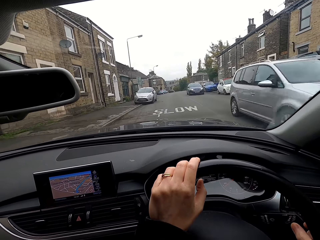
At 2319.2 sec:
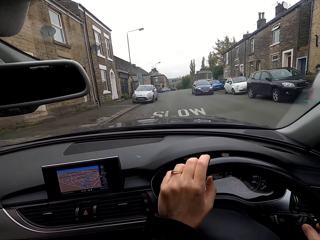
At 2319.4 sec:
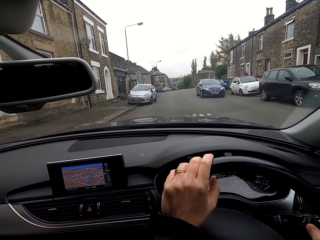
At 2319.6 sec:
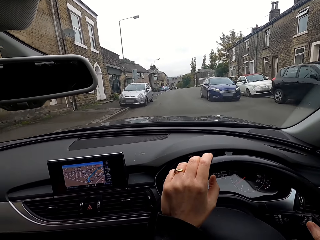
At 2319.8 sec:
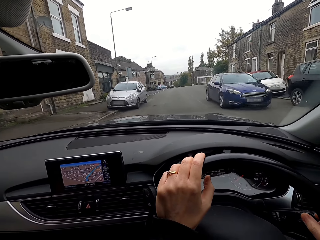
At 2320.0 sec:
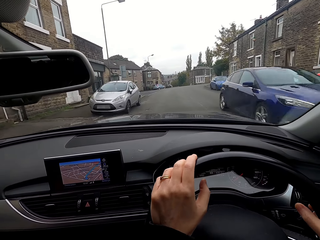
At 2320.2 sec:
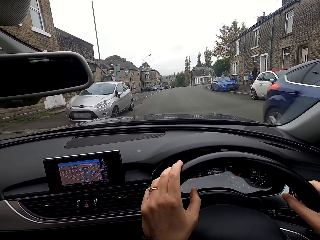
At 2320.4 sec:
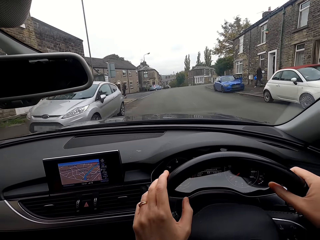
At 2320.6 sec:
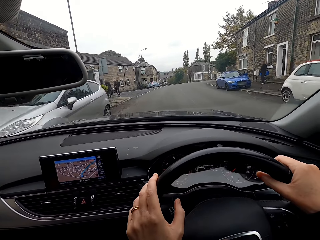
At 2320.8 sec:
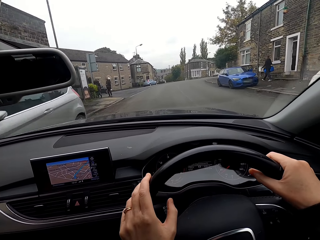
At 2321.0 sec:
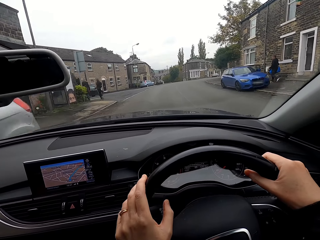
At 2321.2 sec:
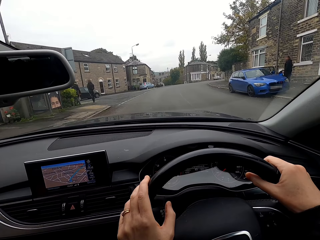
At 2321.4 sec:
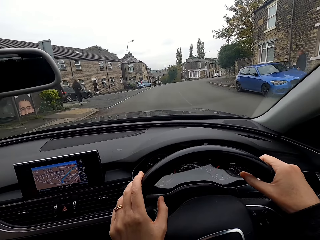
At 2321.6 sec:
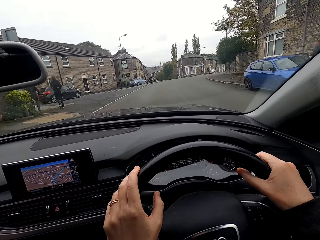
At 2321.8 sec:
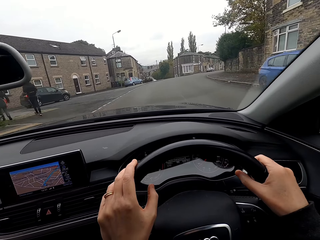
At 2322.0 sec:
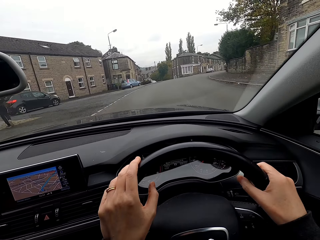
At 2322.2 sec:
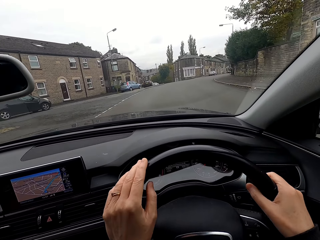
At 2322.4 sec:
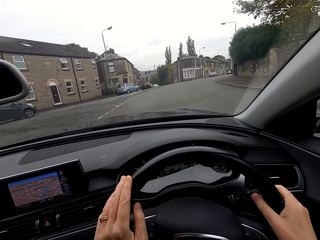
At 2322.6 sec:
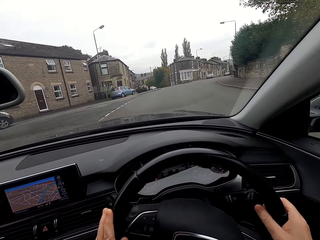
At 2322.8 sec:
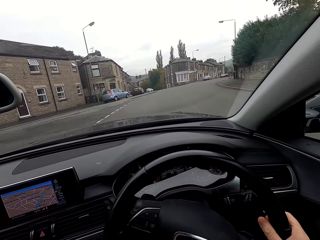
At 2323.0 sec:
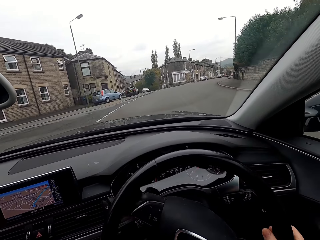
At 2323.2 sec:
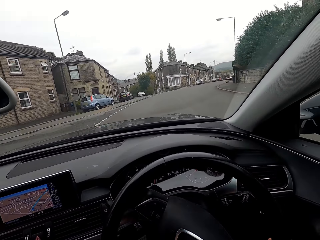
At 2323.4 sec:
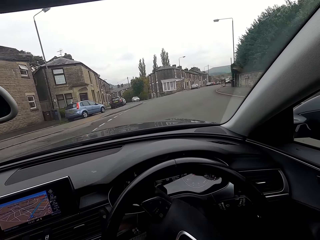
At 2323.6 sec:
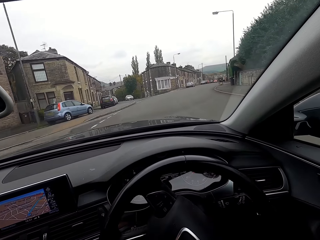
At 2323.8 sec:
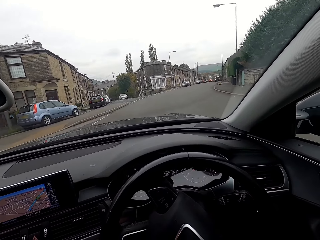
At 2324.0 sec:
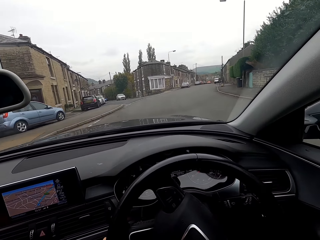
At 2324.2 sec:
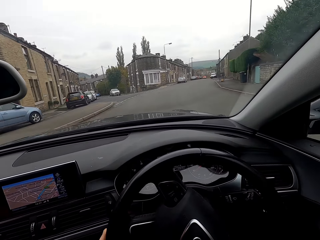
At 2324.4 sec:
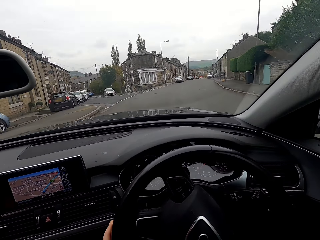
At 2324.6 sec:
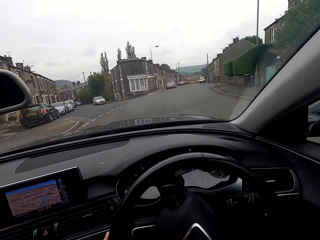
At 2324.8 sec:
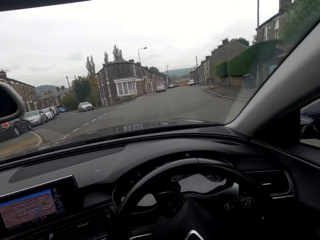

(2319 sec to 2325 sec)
A white car drives past the camera wearer. A blue car drives past them.

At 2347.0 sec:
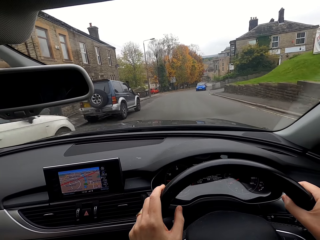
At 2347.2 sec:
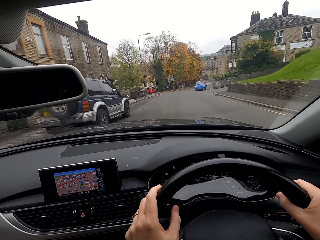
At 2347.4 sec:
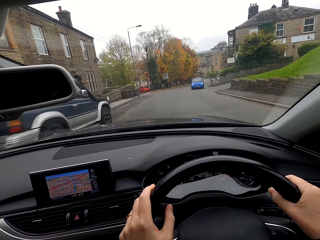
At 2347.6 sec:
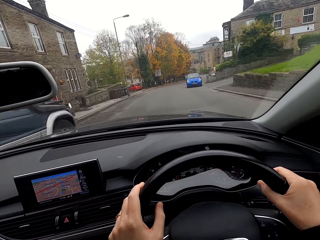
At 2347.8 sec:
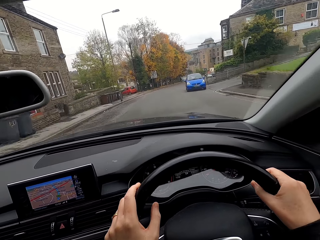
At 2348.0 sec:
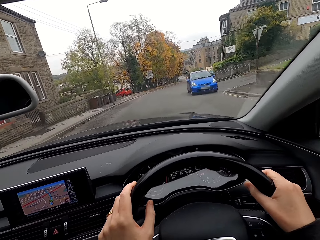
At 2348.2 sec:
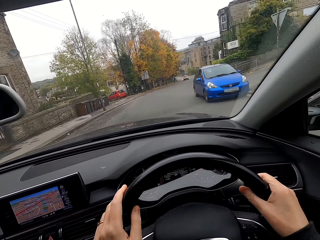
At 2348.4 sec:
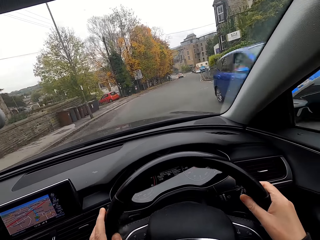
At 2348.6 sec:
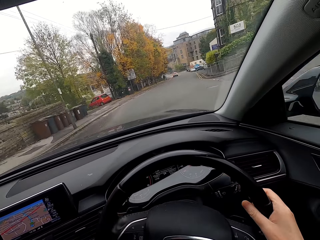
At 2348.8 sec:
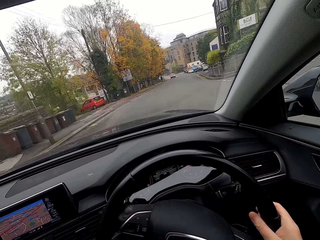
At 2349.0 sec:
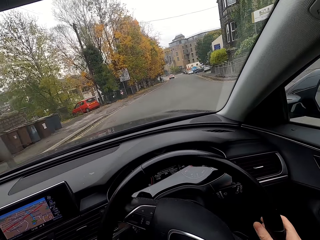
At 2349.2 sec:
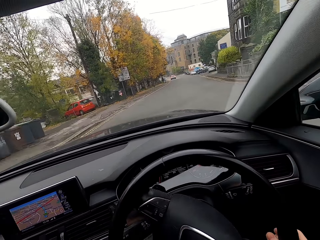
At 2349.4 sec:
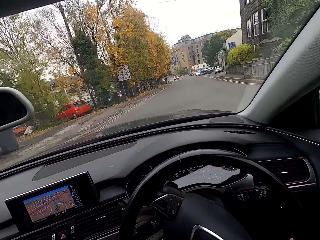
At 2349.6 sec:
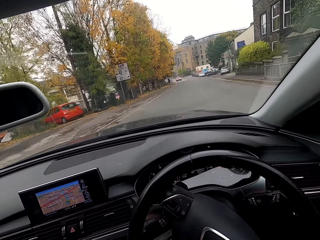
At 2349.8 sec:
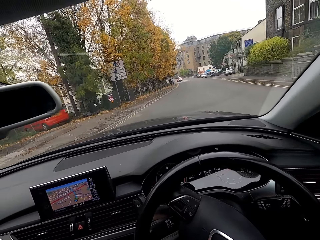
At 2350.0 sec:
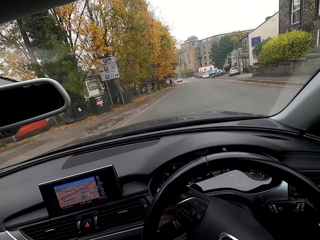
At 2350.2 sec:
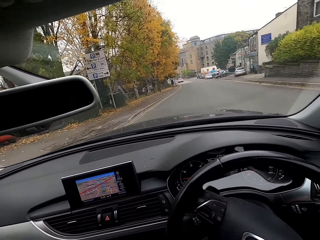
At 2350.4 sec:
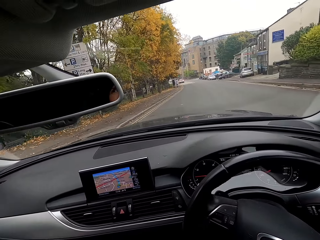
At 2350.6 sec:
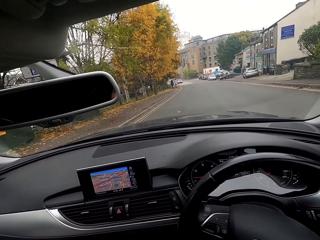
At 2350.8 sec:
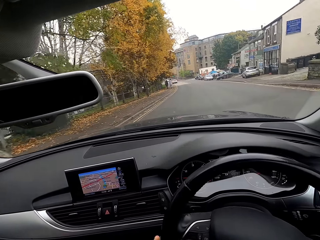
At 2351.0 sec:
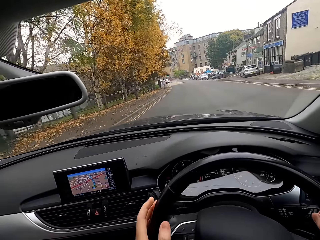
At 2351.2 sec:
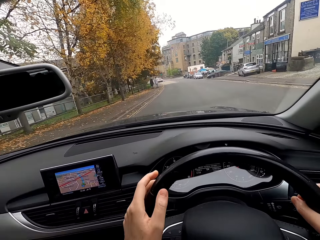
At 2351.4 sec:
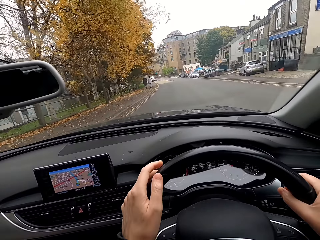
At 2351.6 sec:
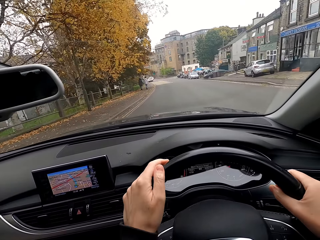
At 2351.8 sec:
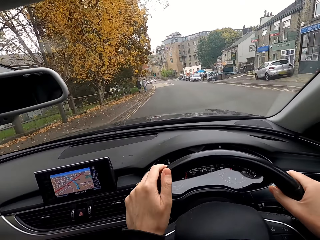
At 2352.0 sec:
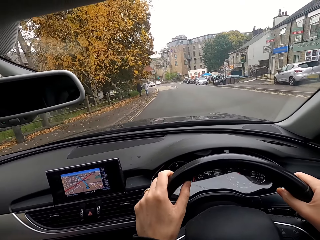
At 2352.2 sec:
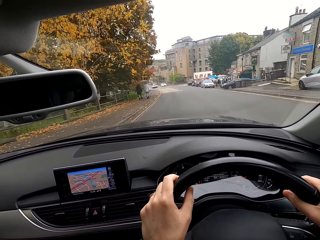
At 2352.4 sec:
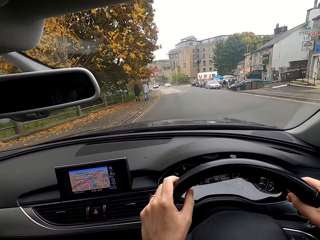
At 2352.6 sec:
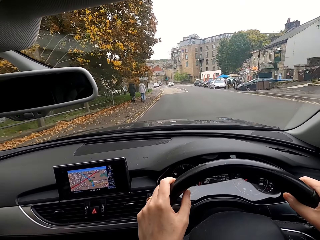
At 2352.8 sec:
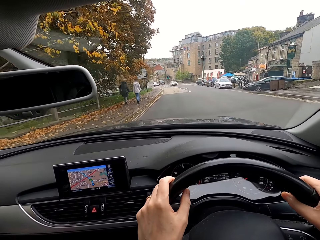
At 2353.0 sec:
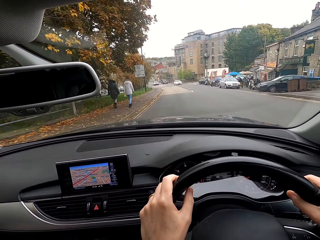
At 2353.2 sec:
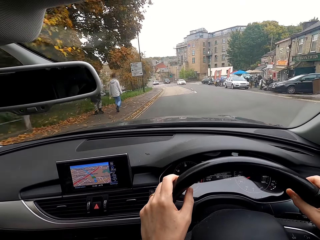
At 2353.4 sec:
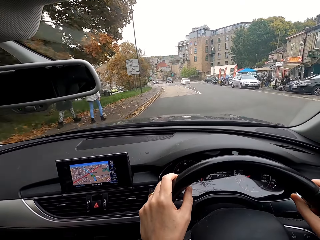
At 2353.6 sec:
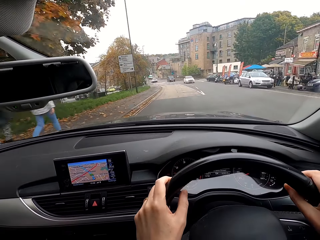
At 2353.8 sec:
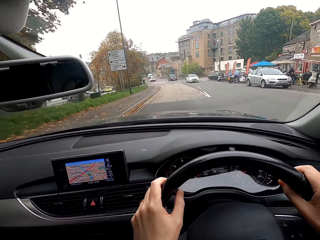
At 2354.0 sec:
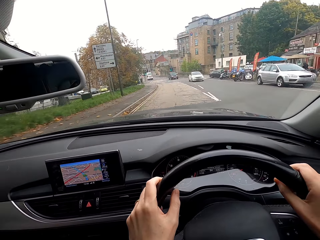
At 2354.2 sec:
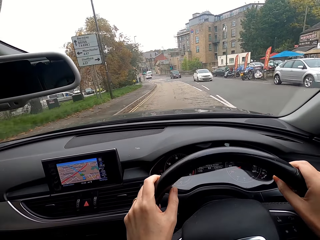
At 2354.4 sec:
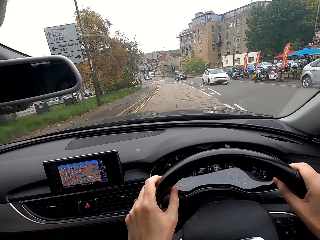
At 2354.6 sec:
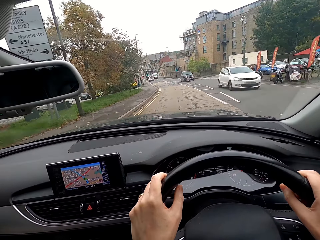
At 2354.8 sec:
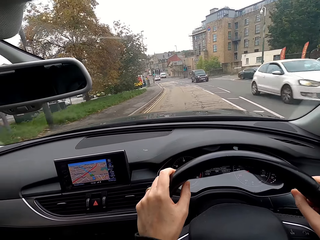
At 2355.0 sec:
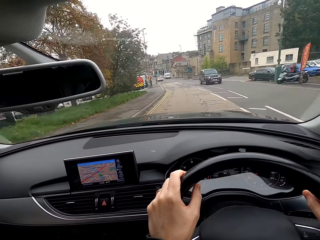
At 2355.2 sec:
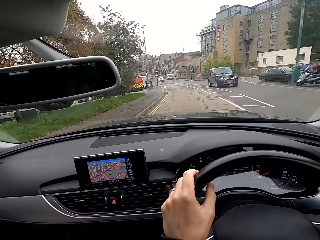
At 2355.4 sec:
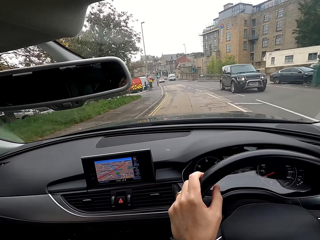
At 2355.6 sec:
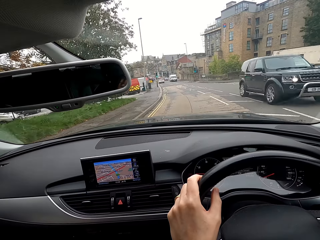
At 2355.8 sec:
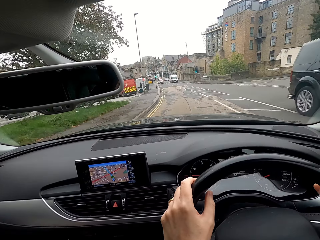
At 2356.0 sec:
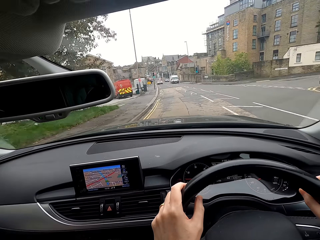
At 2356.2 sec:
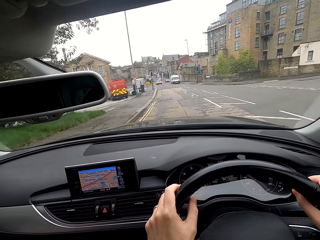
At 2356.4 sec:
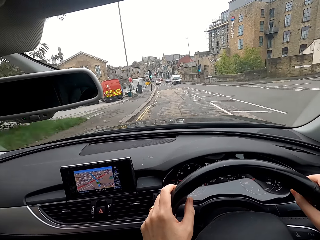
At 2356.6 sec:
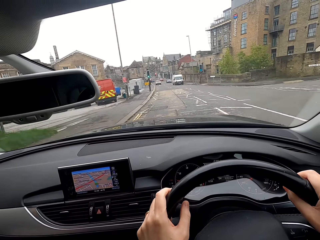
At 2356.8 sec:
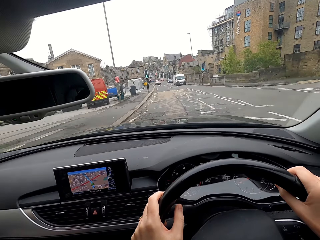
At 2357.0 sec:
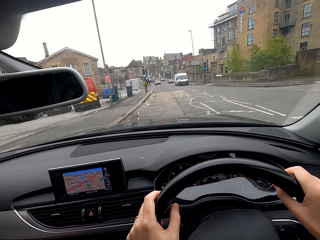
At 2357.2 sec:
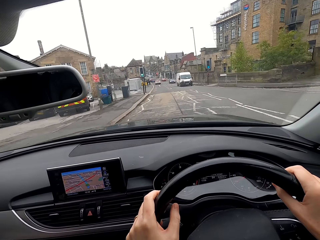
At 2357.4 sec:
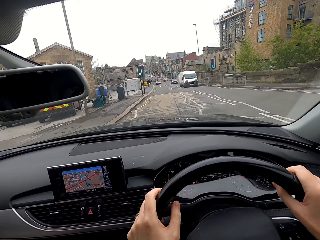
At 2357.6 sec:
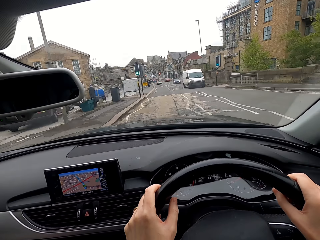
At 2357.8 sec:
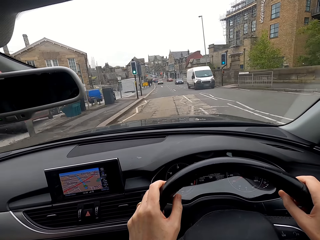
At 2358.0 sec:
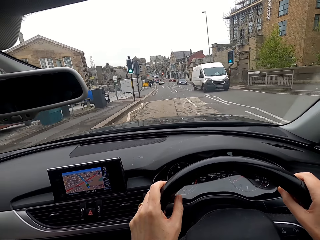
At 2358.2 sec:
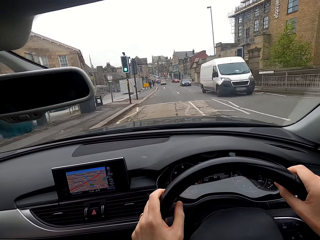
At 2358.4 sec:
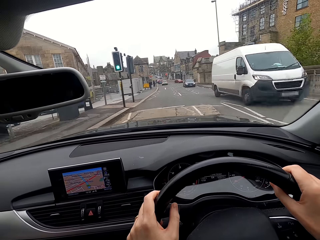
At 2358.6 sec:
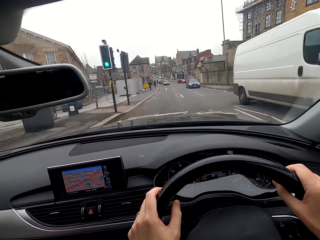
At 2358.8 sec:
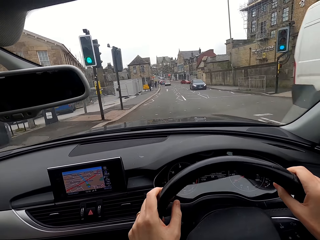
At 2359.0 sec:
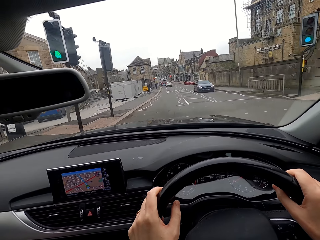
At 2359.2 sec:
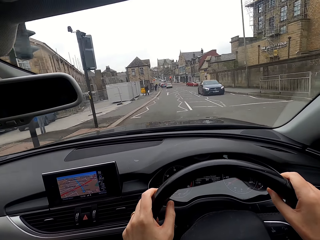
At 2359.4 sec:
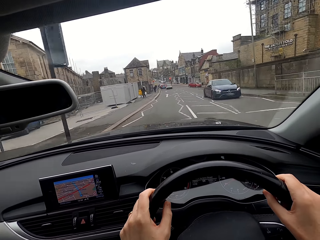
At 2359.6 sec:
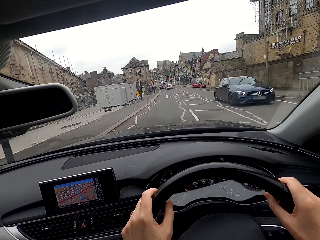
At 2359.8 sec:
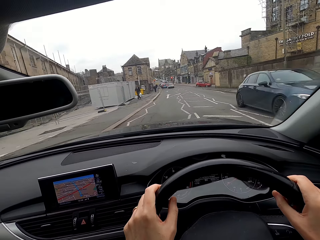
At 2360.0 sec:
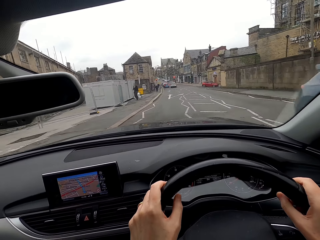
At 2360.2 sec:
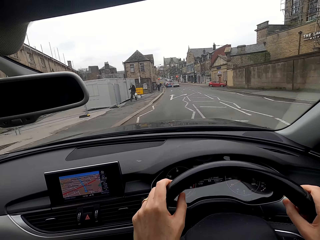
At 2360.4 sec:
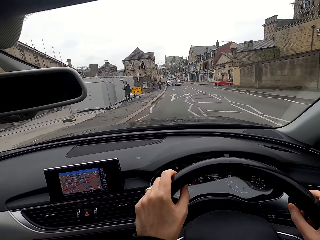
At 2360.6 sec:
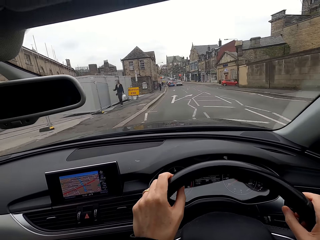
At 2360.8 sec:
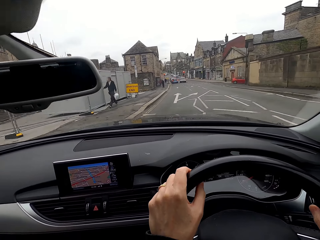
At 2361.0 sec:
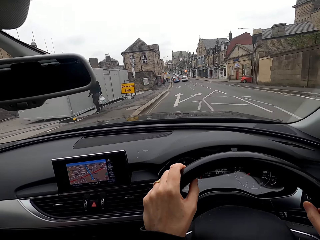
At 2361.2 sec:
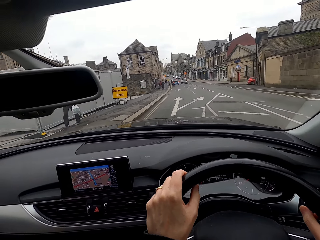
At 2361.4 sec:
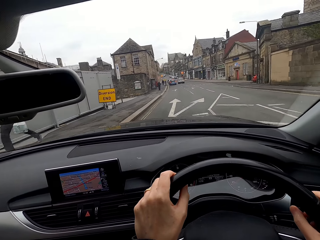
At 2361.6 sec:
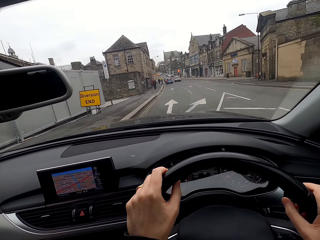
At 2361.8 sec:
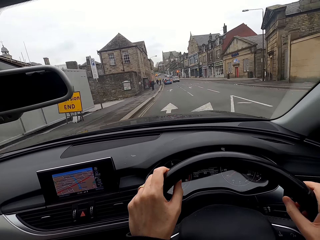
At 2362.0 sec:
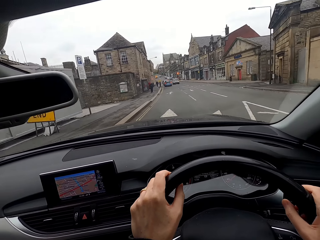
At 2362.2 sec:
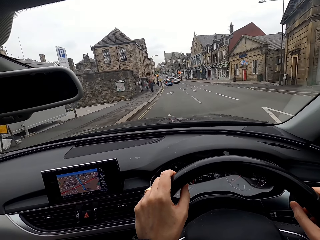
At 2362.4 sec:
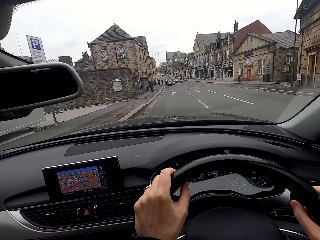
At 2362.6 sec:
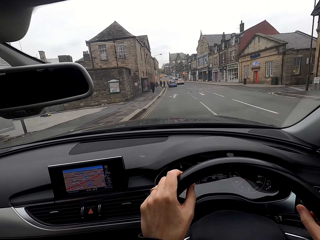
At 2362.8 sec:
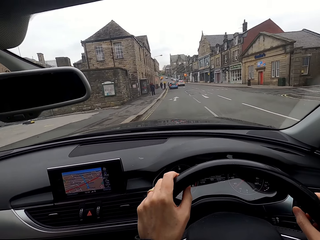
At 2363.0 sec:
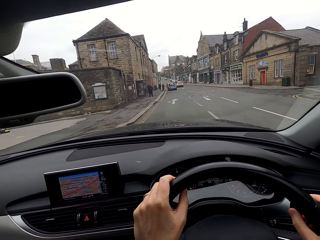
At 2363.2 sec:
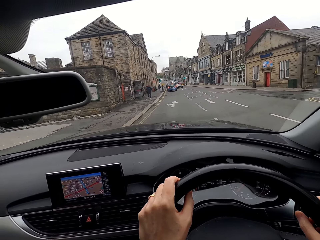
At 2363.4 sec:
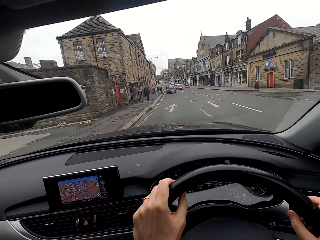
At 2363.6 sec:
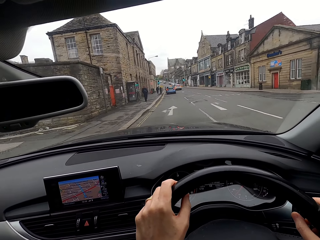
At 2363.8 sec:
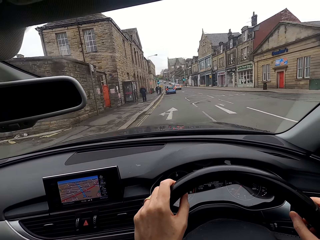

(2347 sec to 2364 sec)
A blue car drives past the camera wearer. A white car drives past them. A black car drives past them. A white car drives past them. A blue car drives past them.
